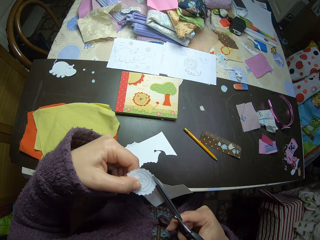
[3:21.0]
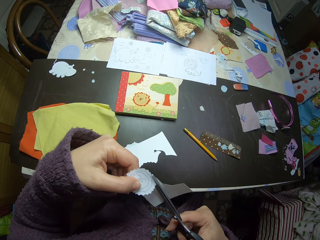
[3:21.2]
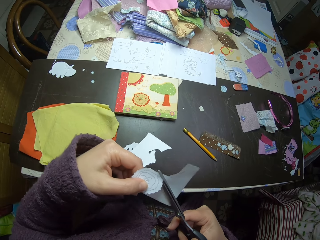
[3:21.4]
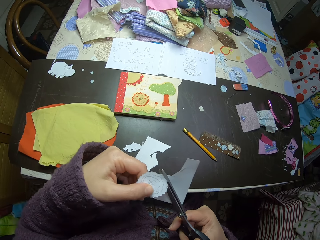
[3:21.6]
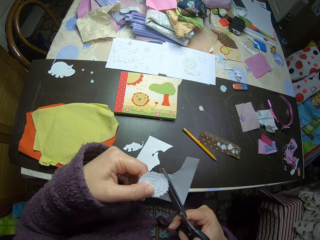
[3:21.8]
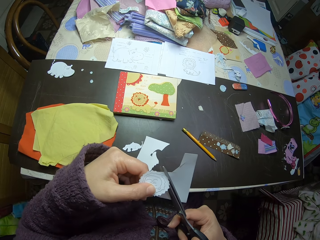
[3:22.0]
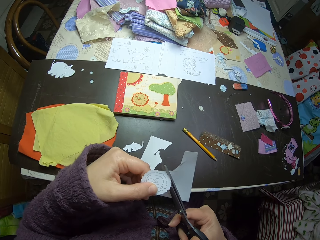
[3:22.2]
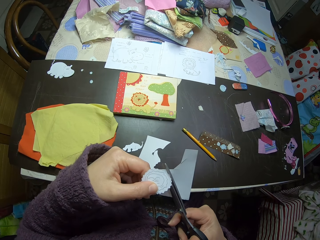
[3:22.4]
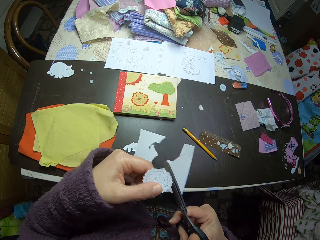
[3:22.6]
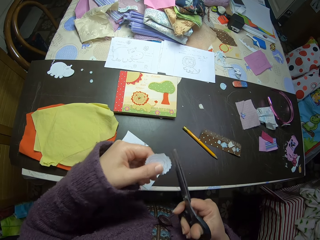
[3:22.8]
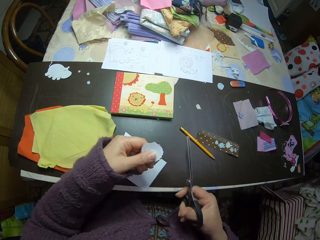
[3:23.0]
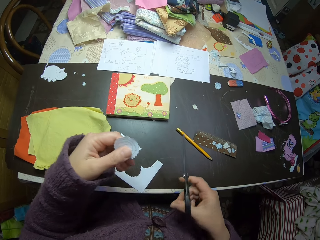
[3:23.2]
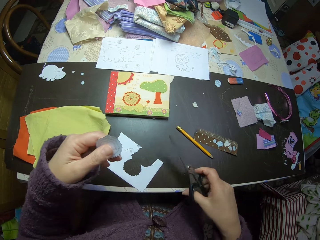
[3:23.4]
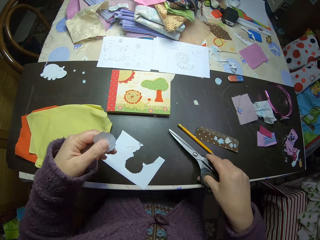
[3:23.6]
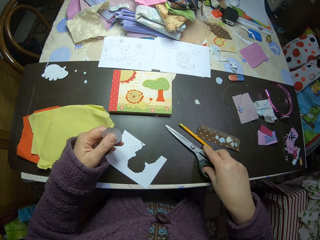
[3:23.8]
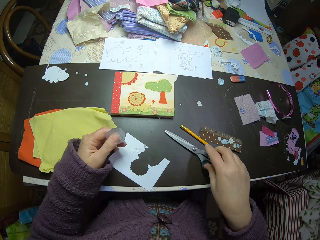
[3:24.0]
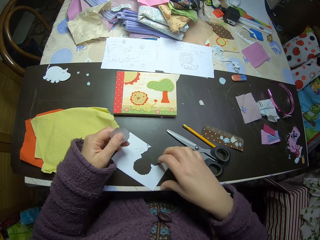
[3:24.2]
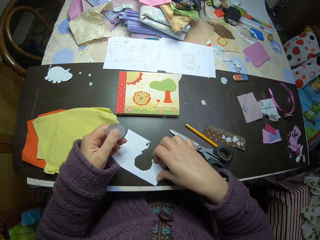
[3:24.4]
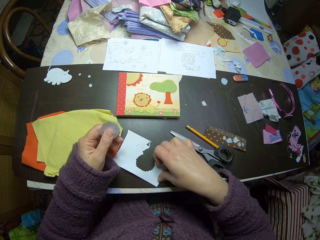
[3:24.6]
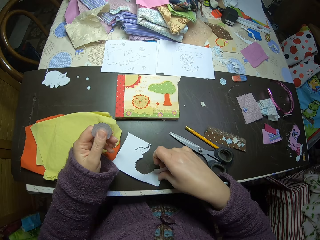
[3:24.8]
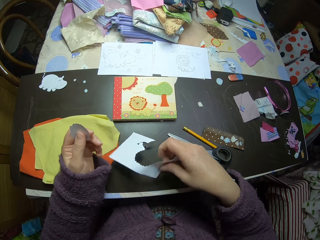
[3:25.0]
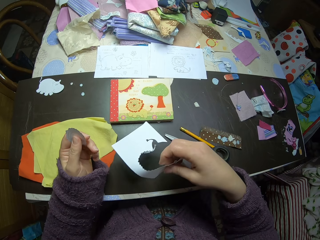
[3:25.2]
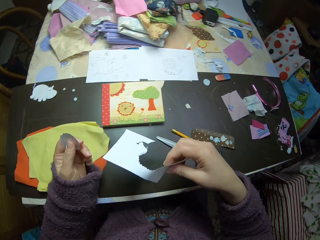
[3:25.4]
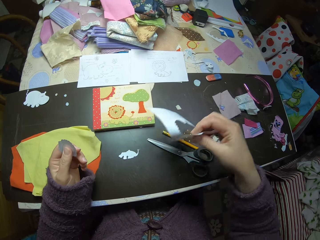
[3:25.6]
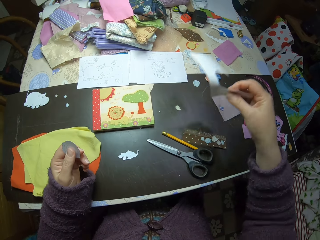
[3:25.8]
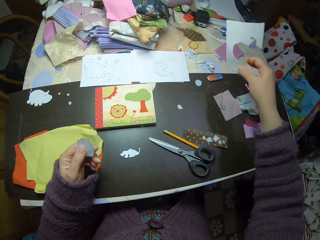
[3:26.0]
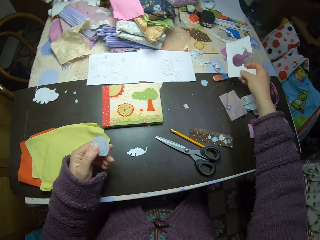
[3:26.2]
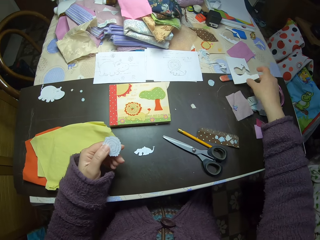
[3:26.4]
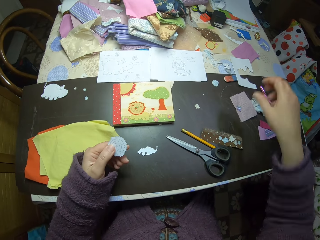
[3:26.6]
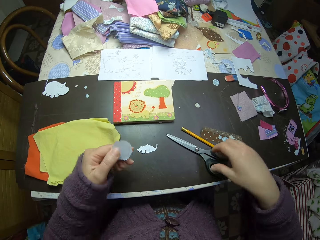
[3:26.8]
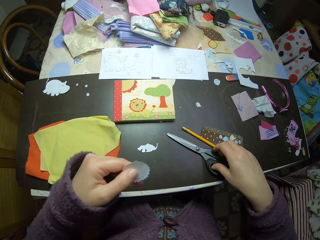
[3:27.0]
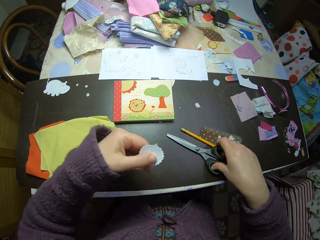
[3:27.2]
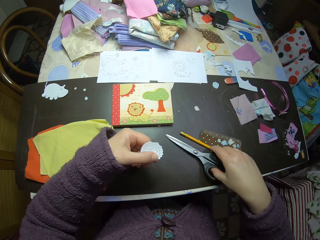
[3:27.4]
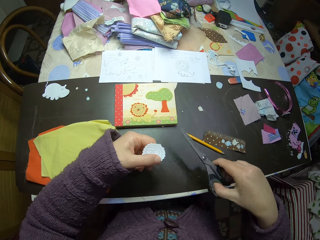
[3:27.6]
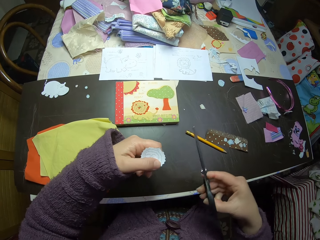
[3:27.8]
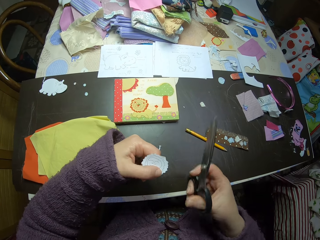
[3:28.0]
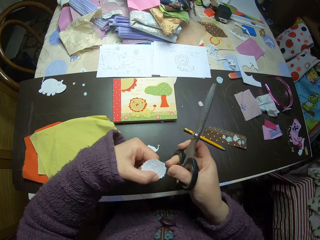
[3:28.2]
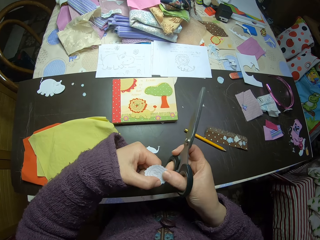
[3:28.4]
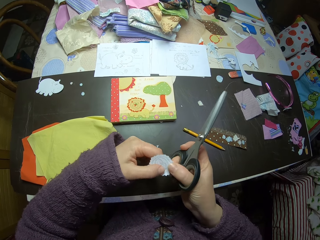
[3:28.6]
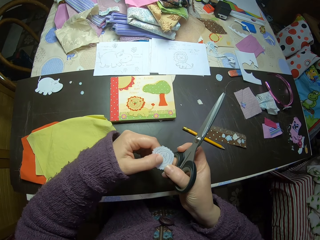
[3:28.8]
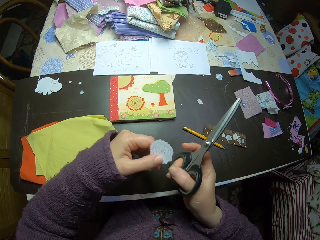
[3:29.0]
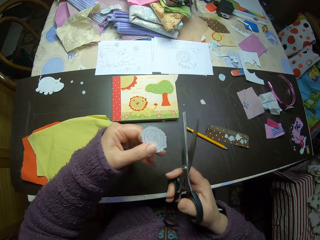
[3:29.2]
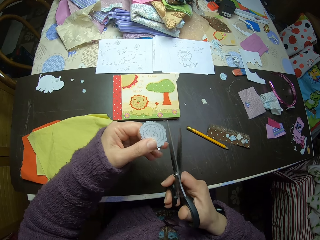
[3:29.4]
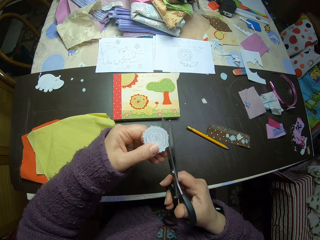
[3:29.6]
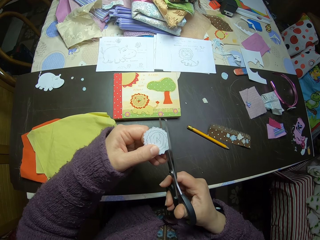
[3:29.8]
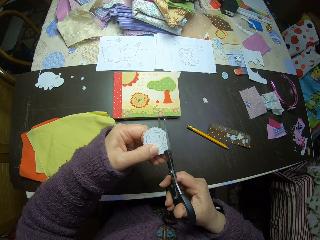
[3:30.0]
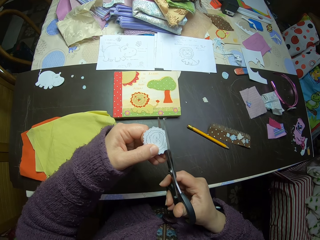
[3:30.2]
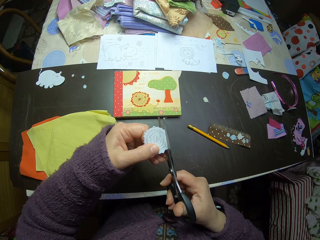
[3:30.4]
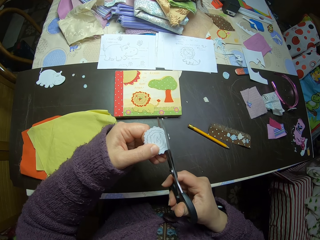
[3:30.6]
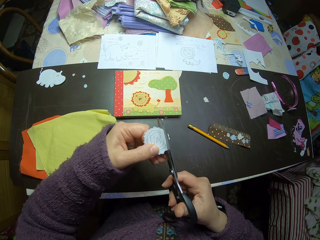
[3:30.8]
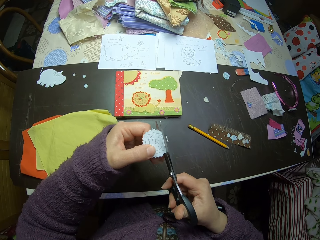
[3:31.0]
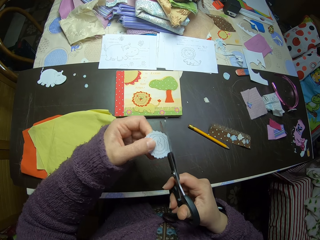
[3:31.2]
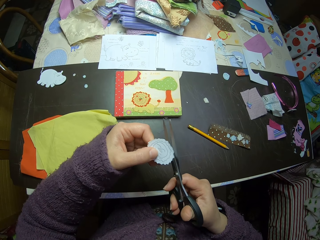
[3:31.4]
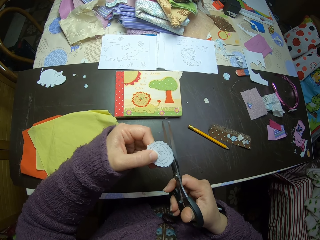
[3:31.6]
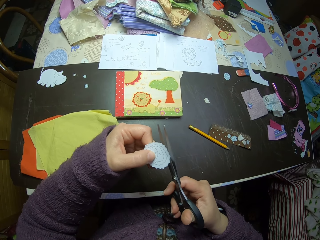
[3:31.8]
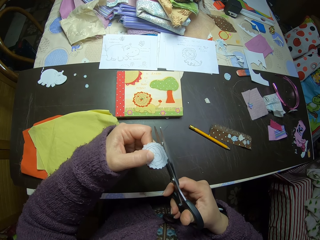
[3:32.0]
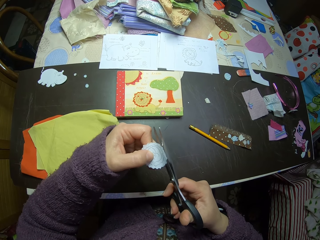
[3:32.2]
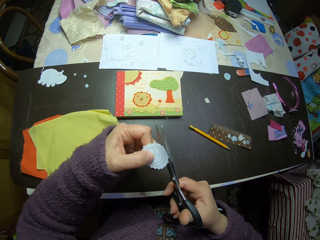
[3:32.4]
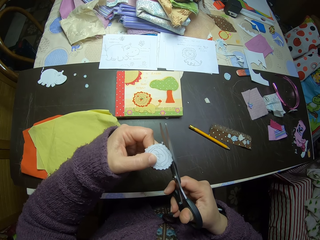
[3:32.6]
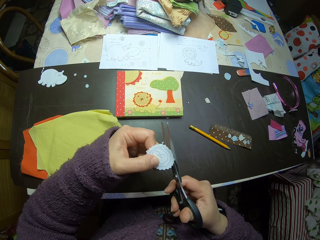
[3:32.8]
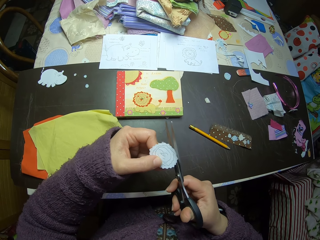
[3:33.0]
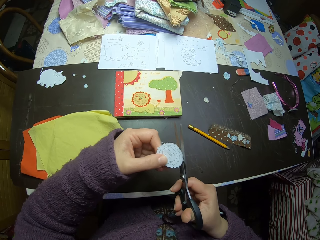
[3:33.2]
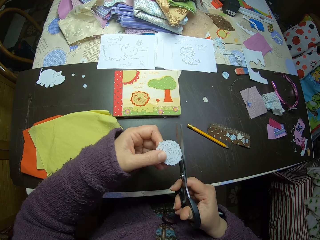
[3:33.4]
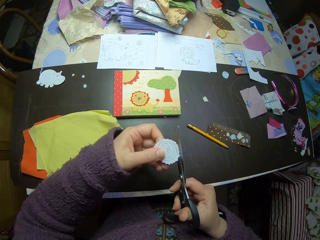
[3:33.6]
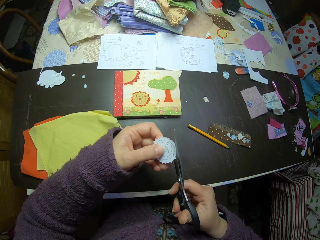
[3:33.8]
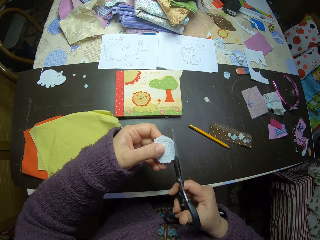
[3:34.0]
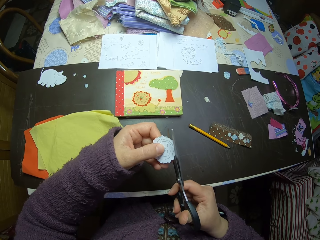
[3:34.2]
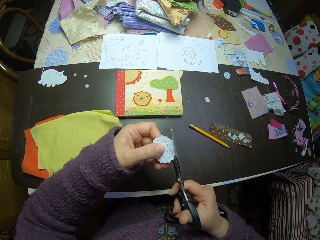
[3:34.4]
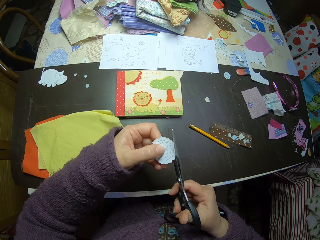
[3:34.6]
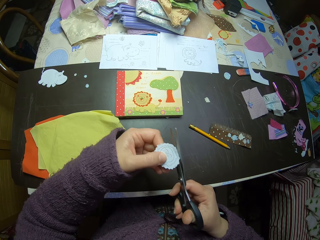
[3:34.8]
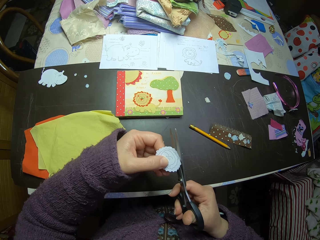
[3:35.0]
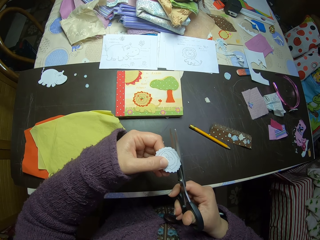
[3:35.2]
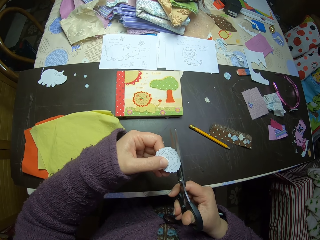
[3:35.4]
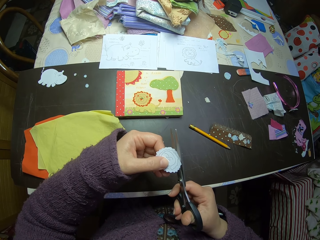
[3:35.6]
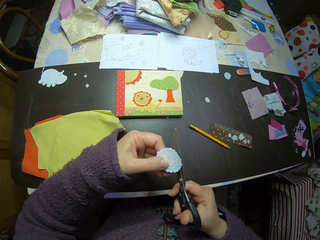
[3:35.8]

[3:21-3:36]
The camera wearer places a cut piece of paper on the table. She places the scissors in her right hand on the table. She picks up the paper from the table with her right hand. She drops the paper on the corner of the table. She picks up the scissors from the table. She adjusts the paper craft with both hands. She carefully cuts the paper craft with the scissors in her right hand. She adjusts the paper craft with her left hand.

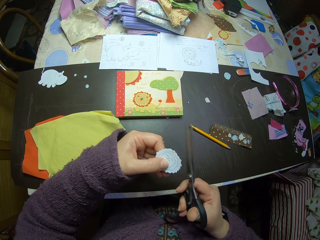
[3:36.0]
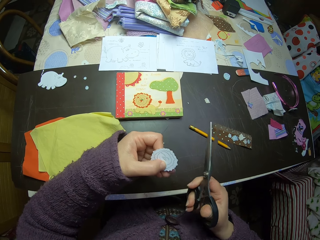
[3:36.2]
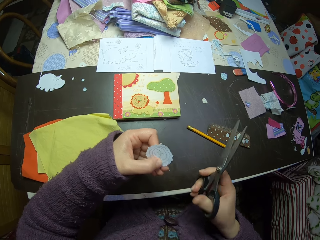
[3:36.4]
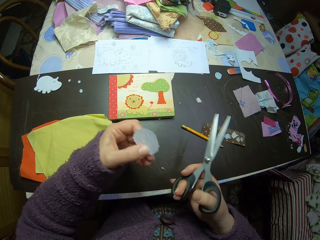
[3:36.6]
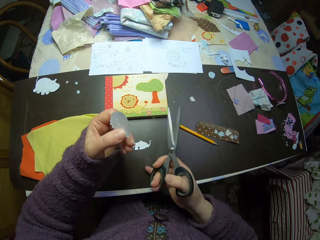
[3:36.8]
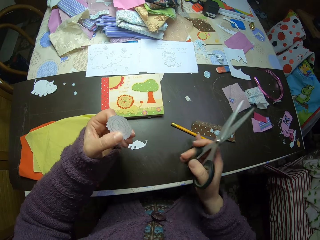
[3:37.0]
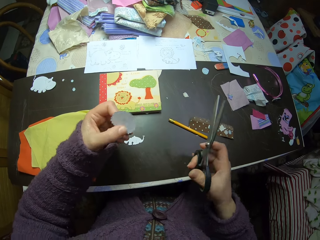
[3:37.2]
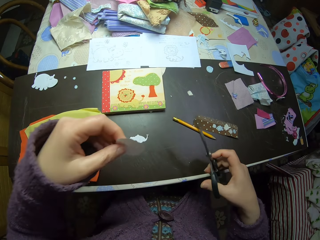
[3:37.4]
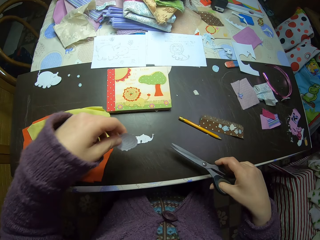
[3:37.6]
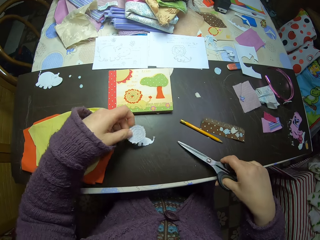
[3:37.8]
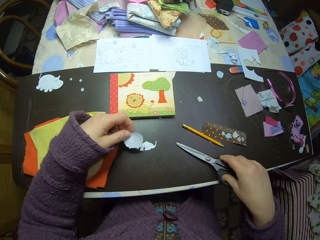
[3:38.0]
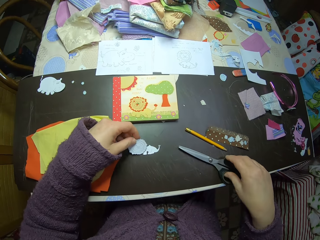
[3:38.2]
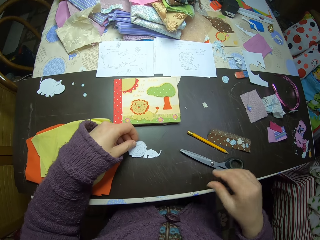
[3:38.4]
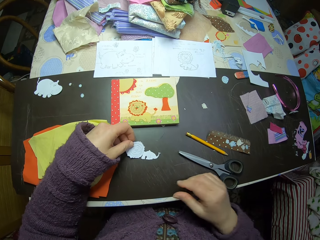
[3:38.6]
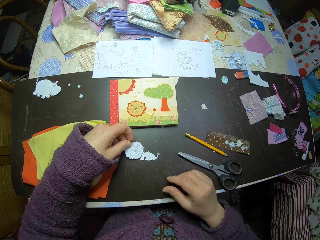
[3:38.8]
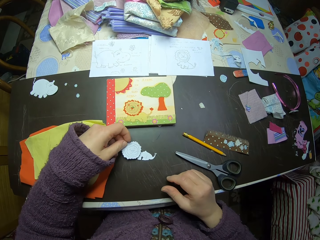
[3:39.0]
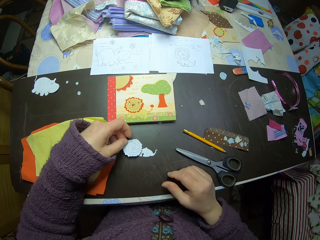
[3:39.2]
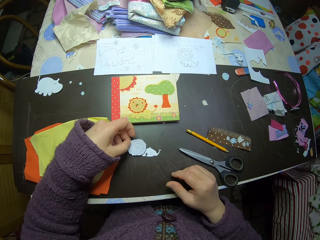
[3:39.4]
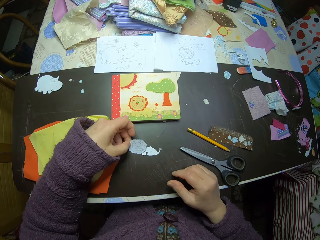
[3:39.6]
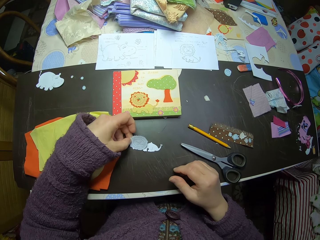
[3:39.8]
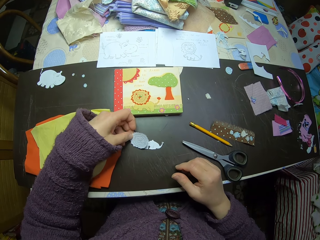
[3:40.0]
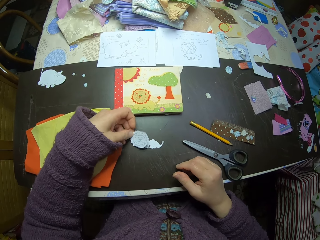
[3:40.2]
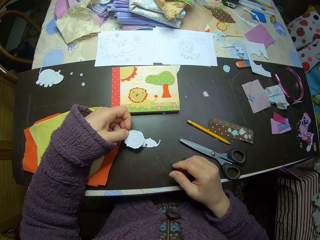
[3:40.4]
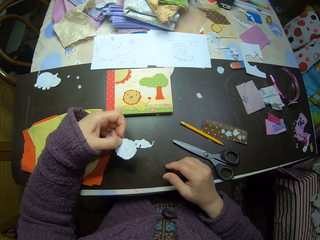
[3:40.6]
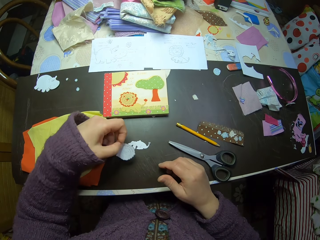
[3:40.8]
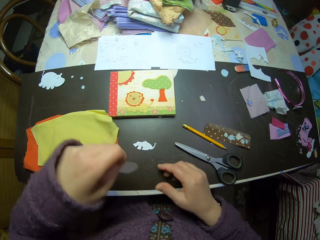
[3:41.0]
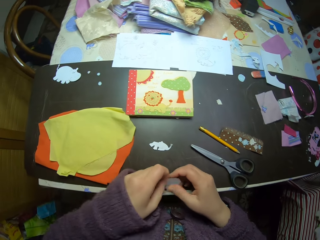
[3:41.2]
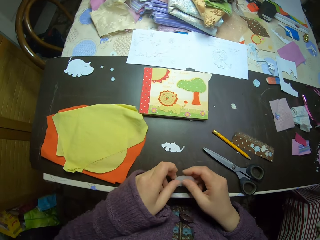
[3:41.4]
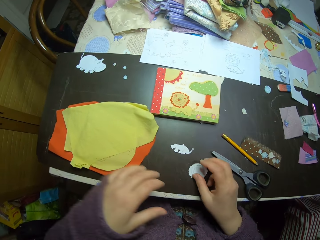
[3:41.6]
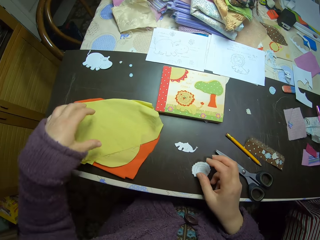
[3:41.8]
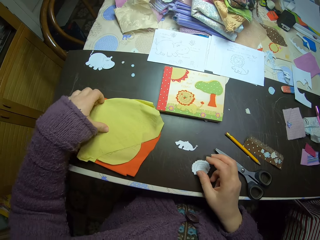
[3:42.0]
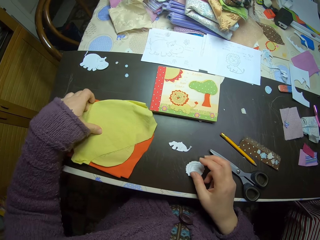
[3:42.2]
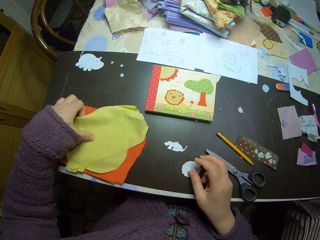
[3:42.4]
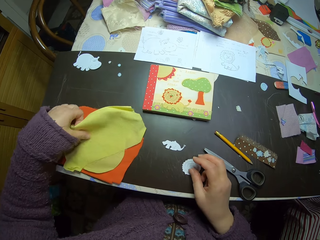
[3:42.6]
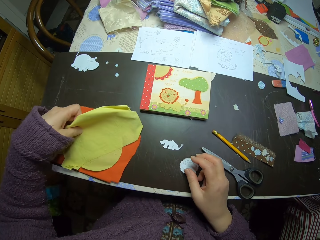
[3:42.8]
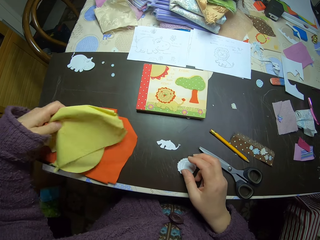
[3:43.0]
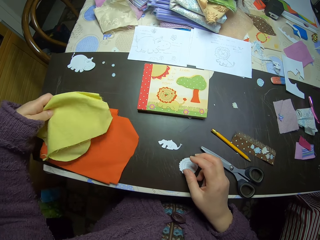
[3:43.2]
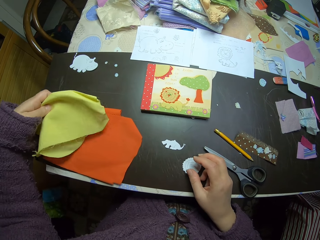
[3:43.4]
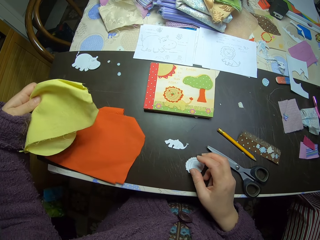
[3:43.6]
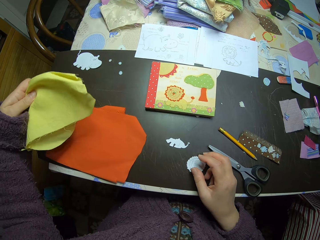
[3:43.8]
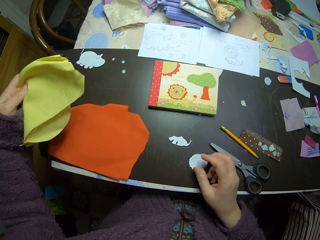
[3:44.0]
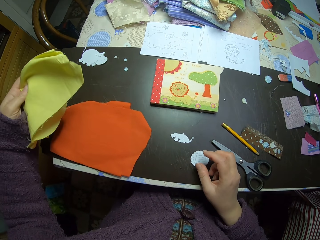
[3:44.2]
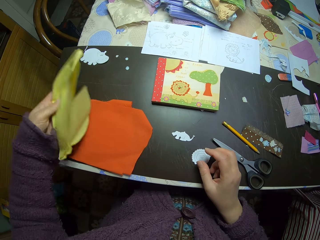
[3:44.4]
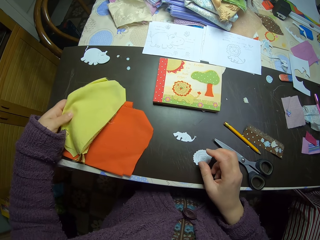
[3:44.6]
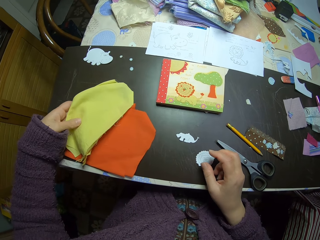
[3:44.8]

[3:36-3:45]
The camera wearer drops the pieces of paper from the paper craft on the table. She brushes her right hand on the table. She drops the scissors on the table. She holds the paper craft with her left hand. She measures a drawn piece of paper on another drawn piece of paper. She passes the paper craft to her right hand. She places the drawn piece of paper on the table. She picks up a yellow piece of fabric from the table with her left hand.
